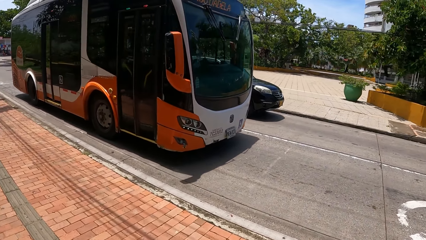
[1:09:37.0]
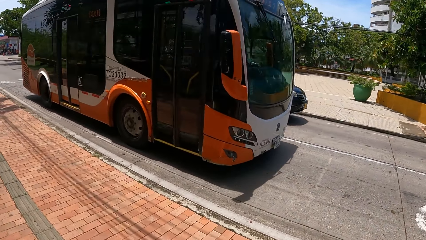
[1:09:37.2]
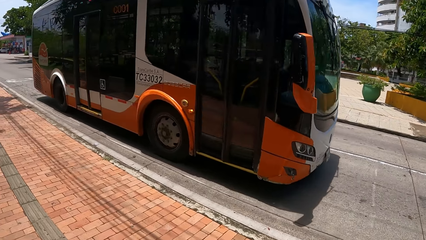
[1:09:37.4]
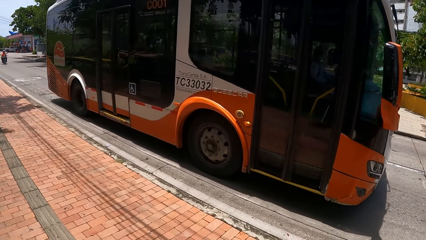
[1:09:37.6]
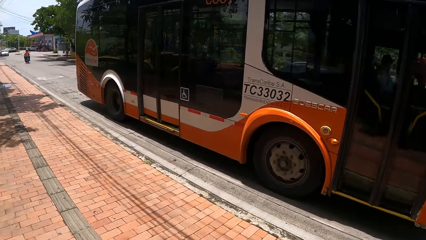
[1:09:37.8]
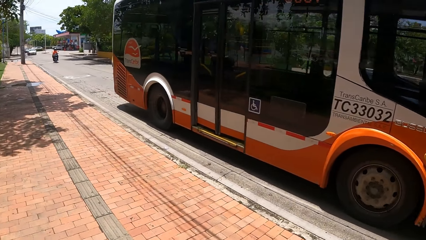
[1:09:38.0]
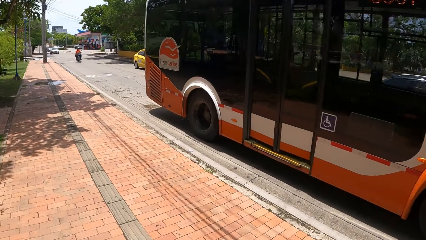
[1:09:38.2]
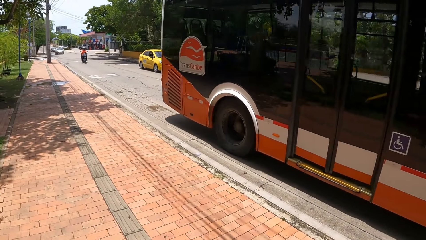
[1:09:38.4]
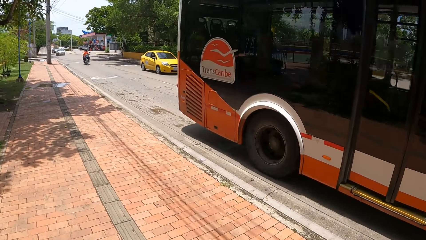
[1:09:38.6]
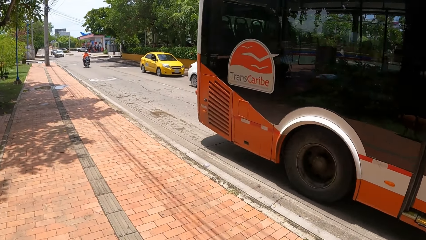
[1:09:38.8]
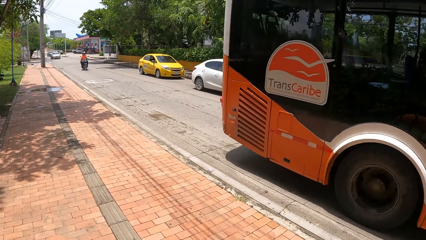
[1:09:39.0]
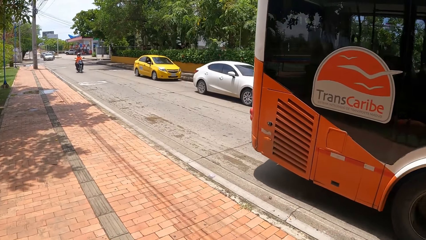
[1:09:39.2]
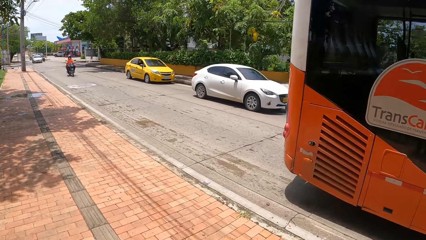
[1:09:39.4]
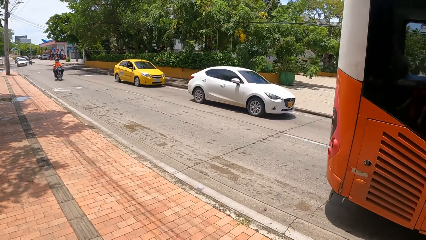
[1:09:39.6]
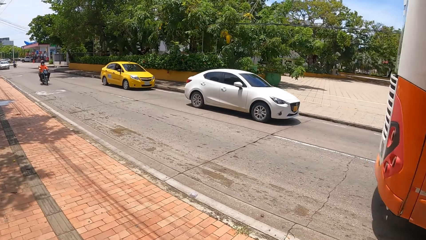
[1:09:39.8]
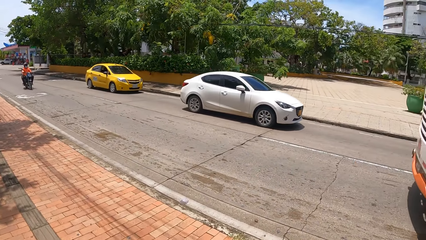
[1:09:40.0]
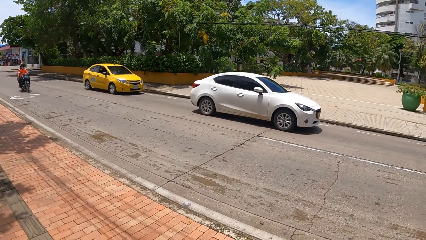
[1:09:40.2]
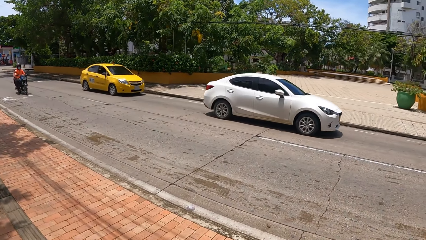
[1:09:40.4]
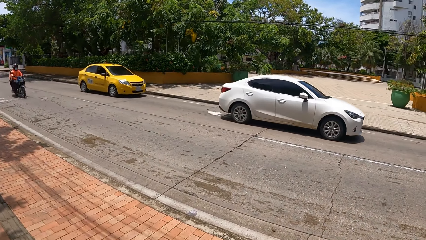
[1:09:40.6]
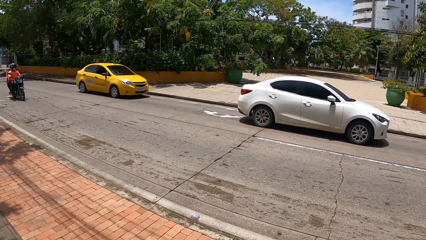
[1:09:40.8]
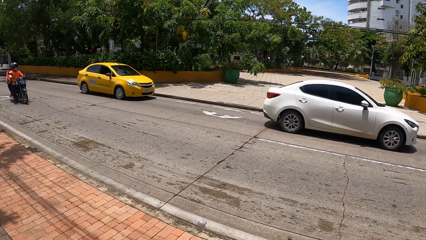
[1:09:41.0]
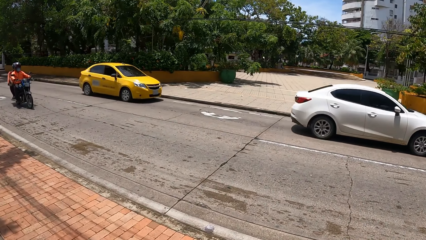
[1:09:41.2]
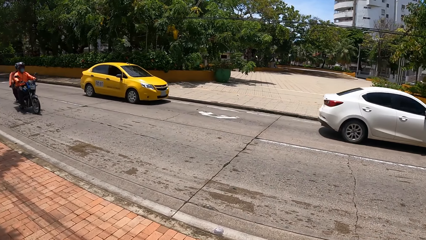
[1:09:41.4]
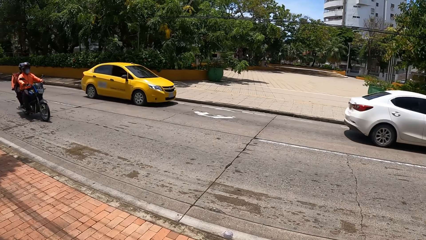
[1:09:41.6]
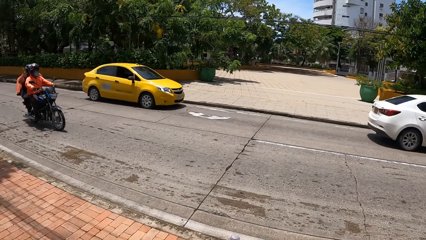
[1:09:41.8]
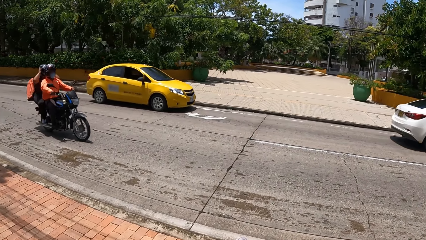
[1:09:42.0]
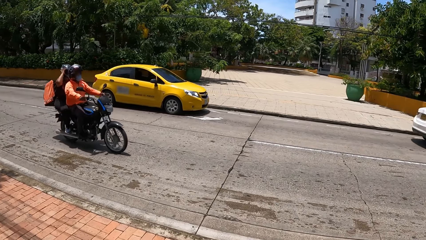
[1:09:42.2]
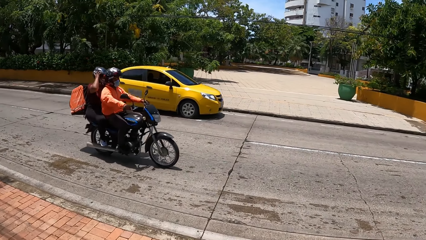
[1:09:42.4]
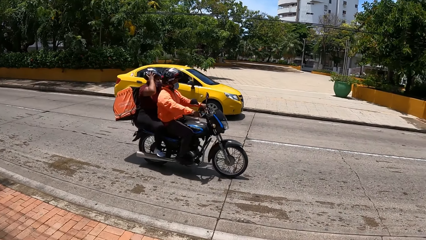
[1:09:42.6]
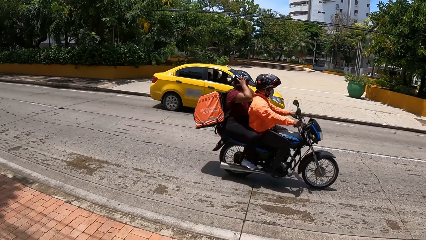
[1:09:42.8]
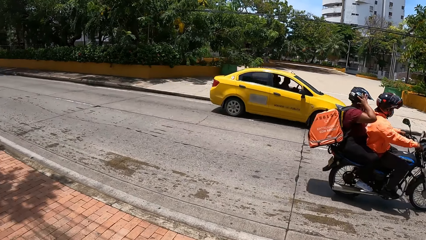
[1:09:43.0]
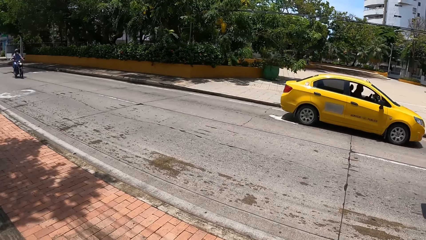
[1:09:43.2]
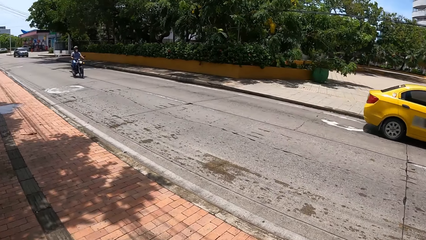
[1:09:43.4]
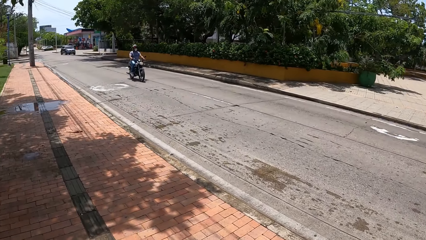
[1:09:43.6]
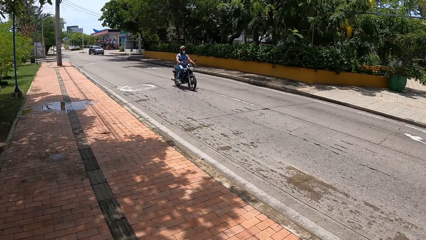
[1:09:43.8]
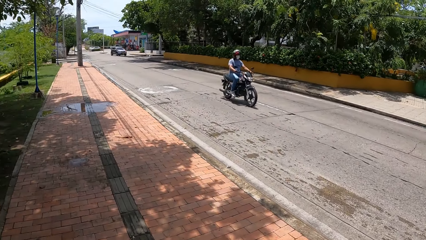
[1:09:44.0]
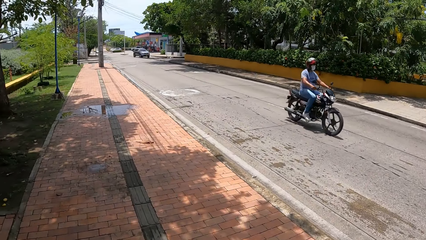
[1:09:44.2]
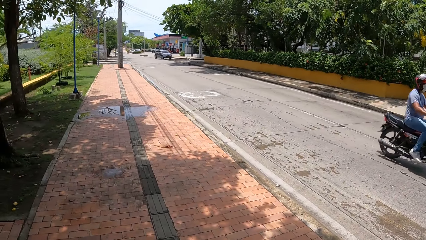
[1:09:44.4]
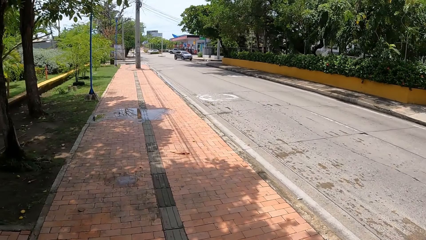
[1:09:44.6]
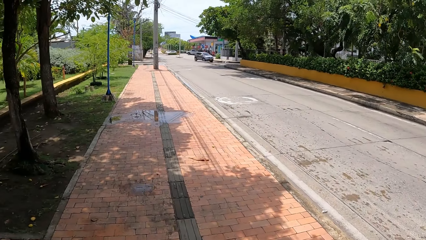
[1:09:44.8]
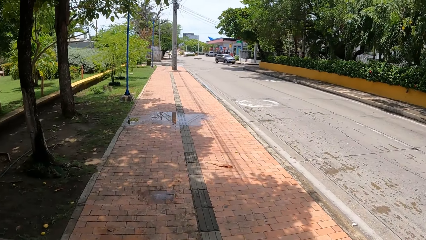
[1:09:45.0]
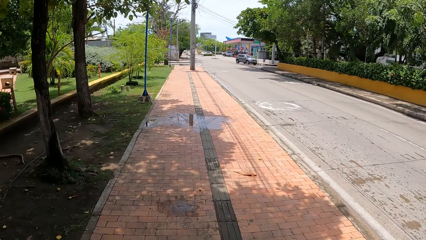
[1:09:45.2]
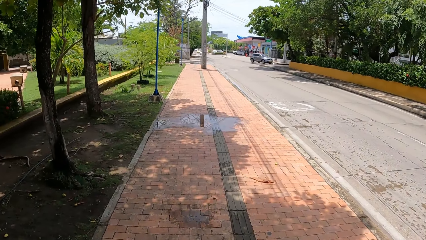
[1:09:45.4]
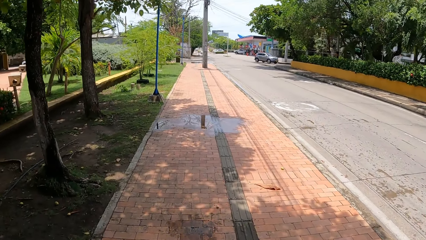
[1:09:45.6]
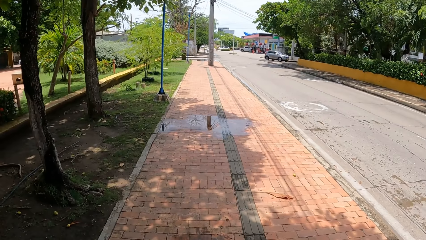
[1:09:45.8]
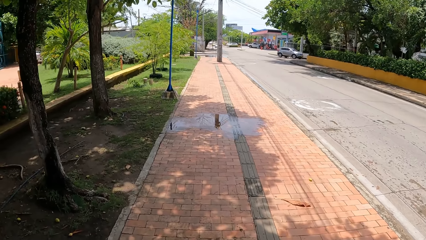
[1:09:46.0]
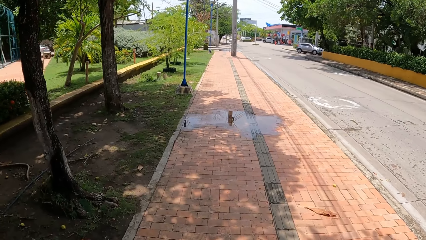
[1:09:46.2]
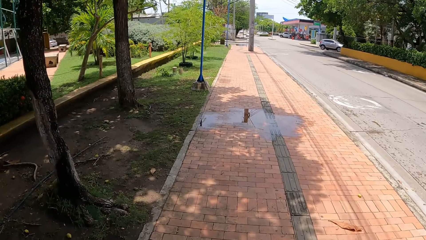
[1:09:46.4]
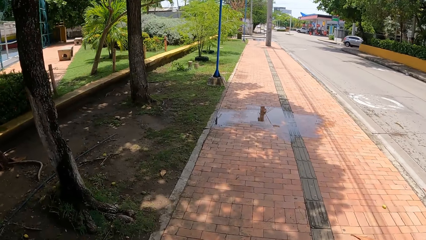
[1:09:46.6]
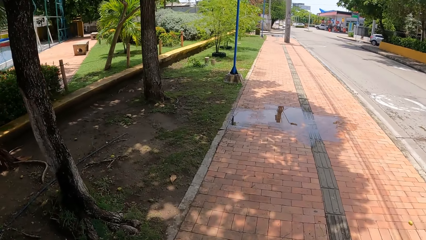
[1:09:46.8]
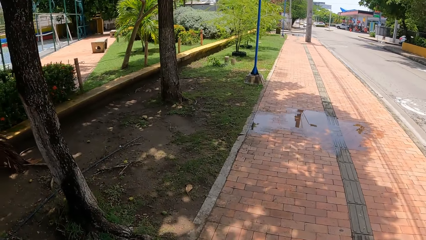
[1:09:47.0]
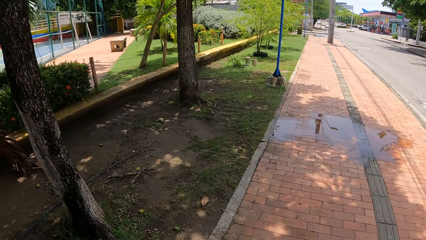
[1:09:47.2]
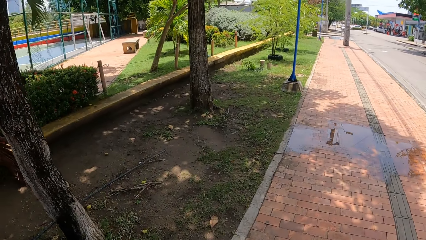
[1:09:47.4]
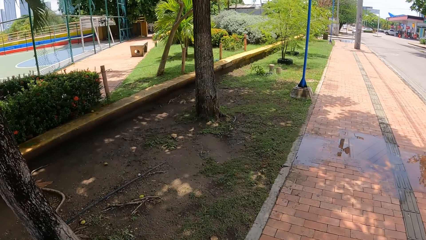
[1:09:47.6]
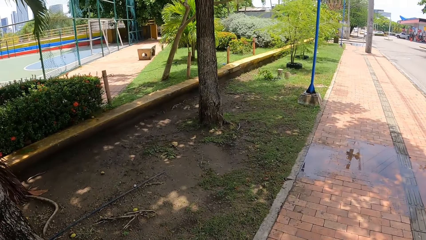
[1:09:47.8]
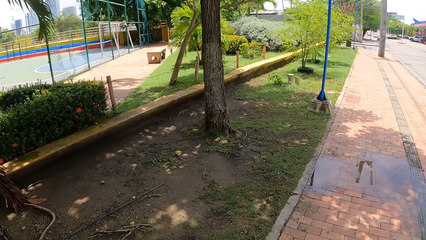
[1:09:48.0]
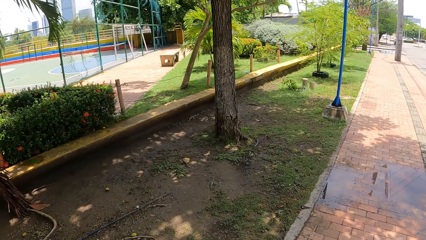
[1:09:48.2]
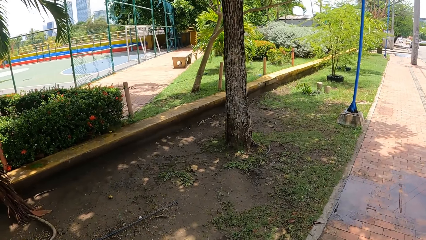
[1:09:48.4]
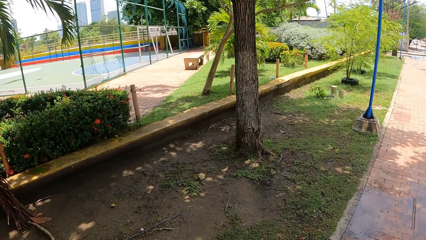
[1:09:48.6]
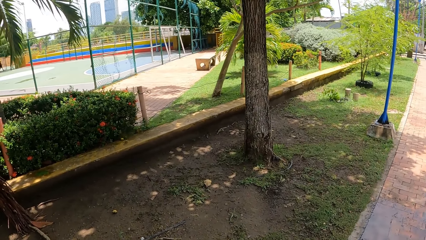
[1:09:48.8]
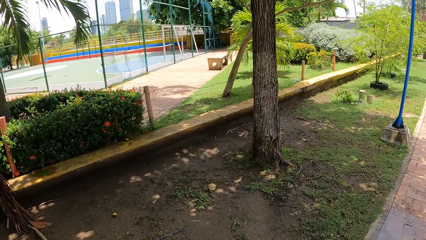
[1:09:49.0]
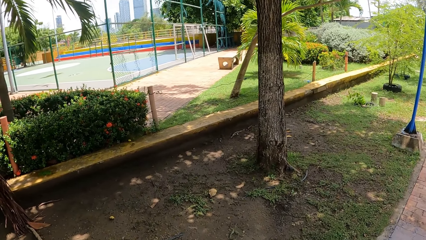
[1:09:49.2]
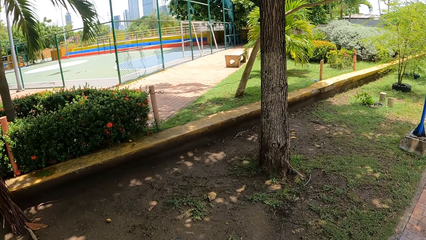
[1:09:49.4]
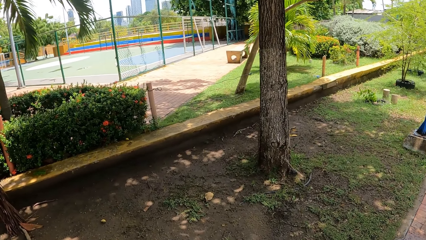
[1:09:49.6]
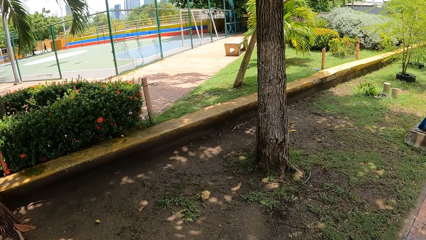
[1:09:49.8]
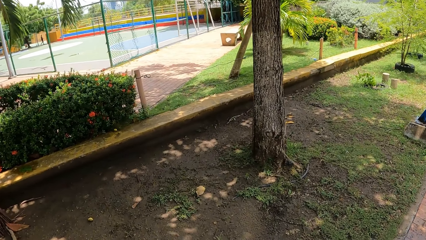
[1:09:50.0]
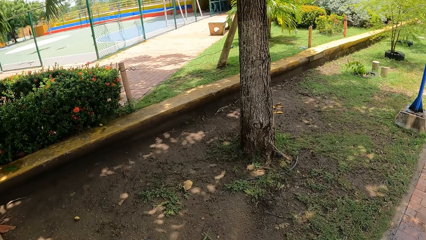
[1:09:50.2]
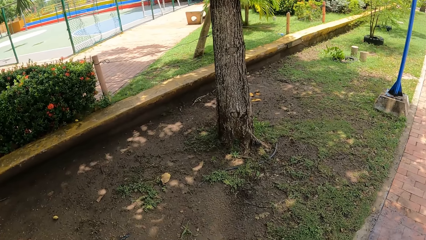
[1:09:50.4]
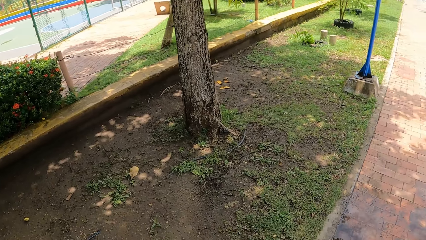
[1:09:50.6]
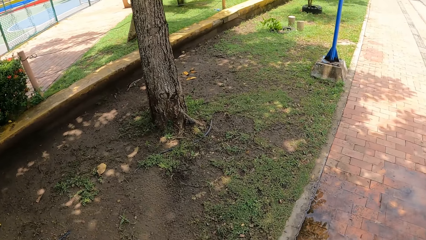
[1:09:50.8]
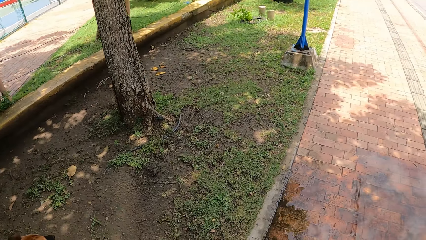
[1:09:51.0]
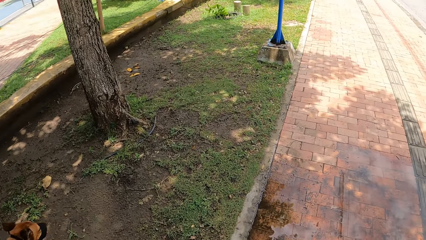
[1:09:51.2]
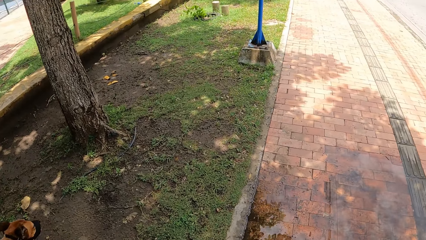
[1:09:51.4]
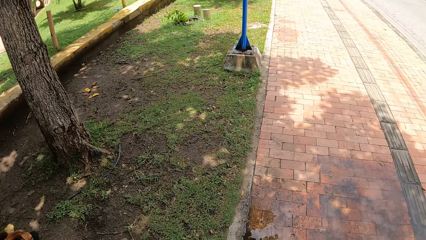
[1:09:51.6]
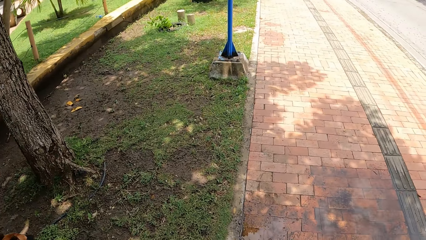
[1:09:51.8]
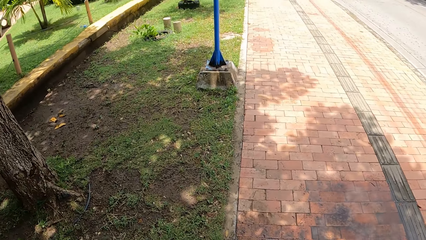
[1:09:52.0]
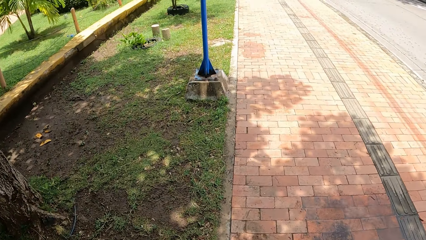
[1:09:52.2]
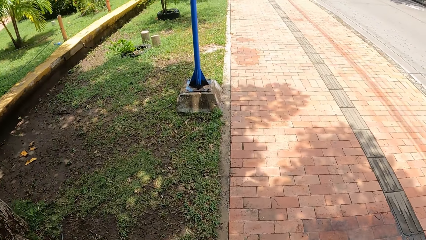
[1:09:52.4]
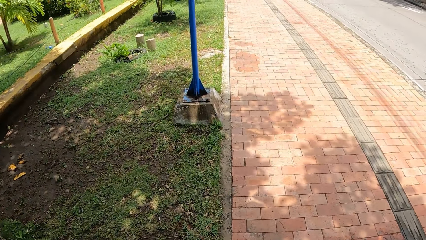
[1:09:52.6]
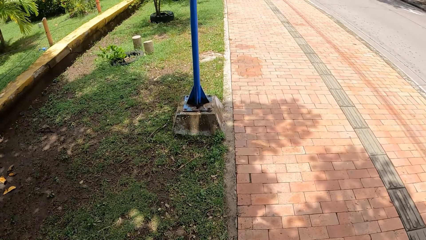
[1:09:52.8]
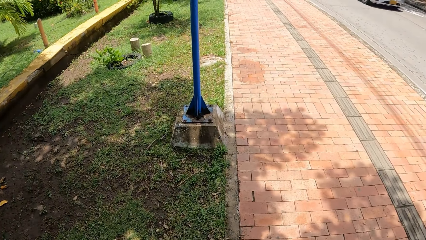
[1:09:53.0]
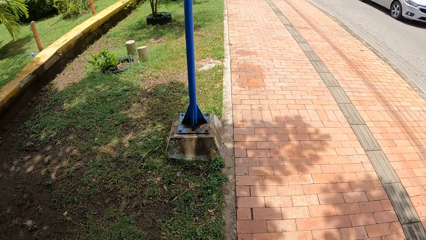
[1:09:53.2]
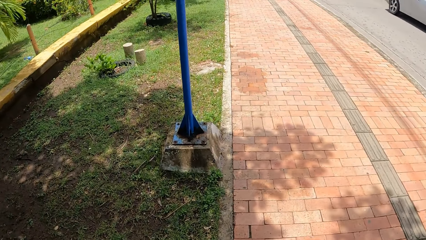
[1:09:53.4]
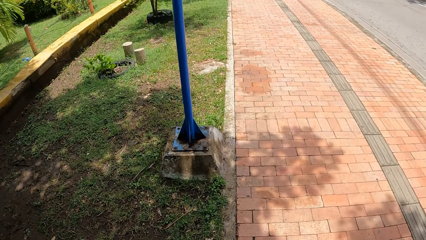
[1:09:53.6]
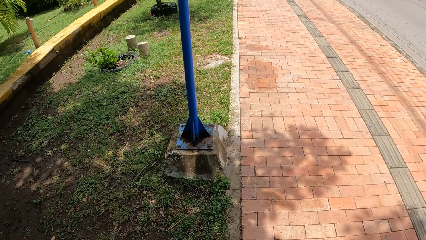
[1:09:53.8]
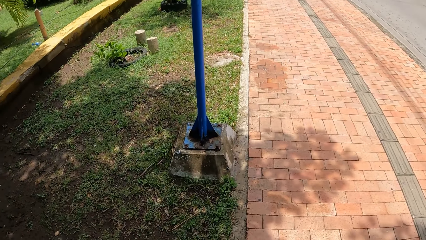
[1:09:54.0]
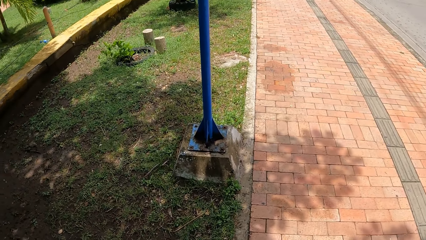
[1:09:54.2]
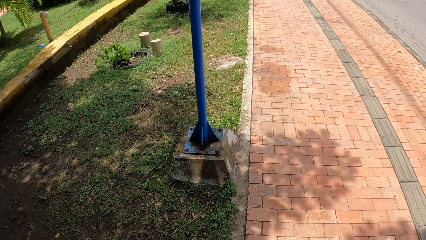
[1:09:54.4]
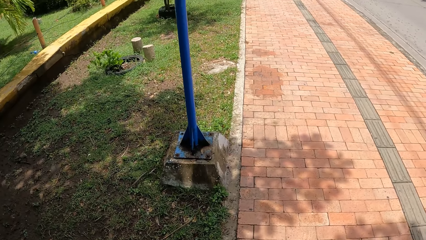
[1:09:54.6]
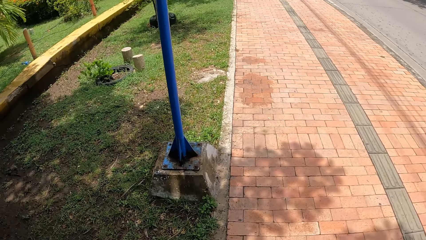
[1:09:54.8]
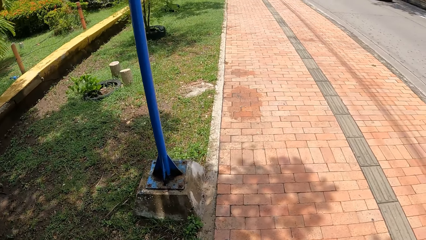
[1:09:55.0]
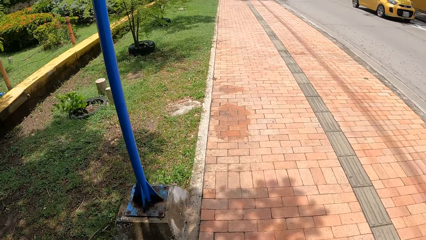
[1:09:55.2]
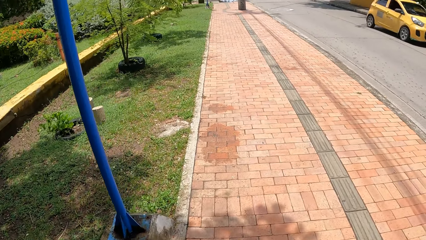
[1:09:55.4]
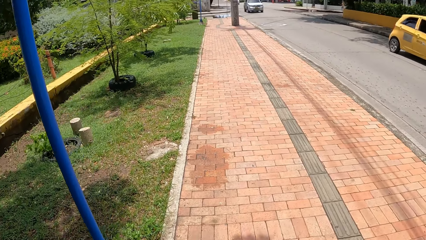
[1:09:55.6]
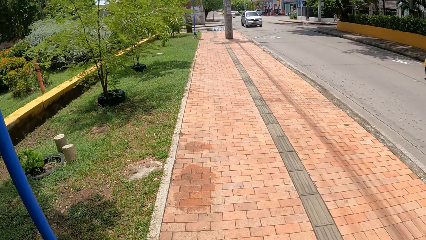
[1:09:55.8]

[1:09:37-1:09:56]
The camera wearer looks around. They walk around. They look around. They look around the pavement.
